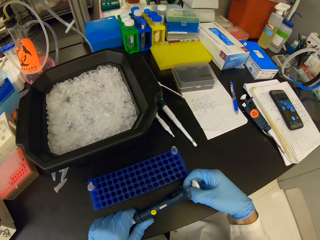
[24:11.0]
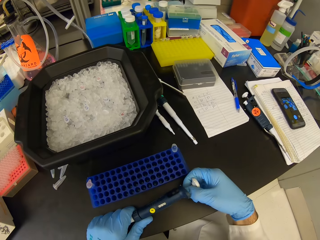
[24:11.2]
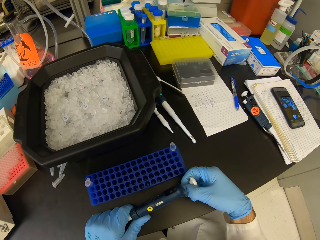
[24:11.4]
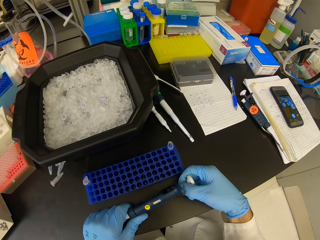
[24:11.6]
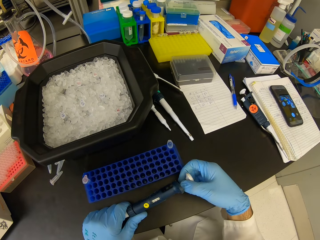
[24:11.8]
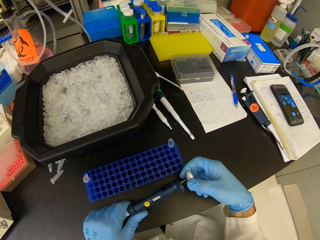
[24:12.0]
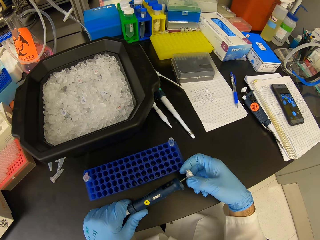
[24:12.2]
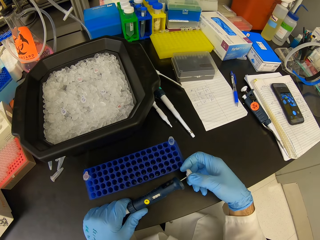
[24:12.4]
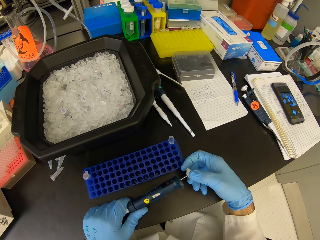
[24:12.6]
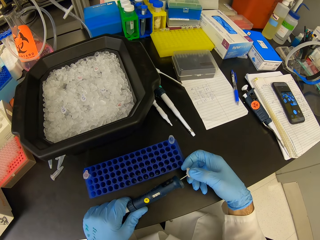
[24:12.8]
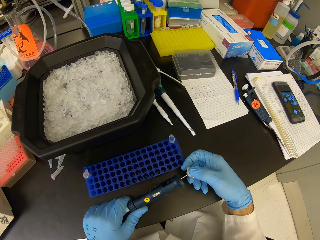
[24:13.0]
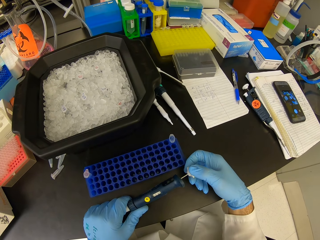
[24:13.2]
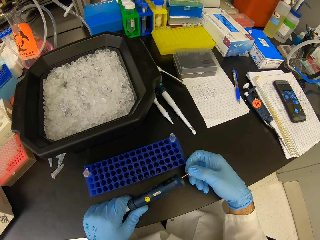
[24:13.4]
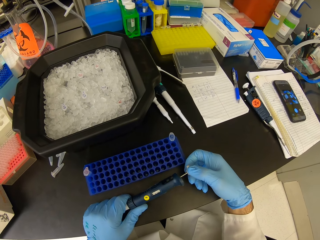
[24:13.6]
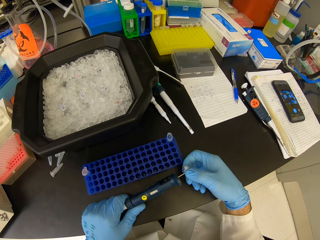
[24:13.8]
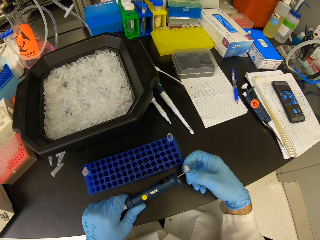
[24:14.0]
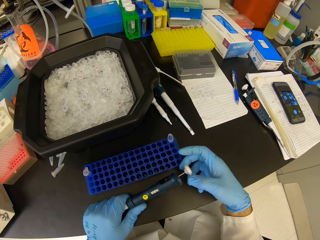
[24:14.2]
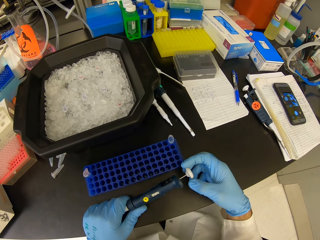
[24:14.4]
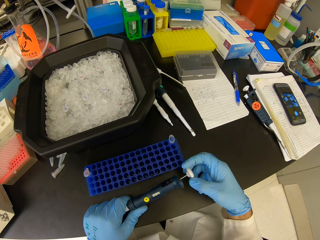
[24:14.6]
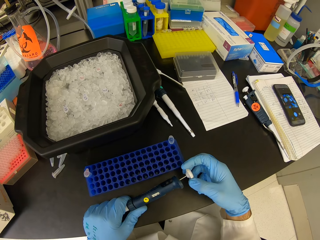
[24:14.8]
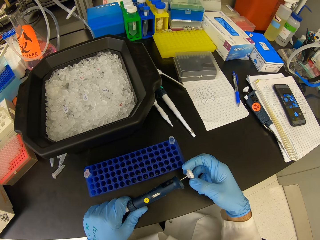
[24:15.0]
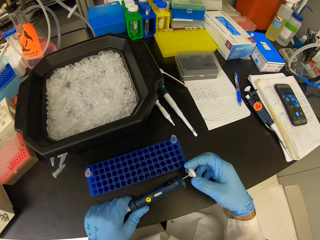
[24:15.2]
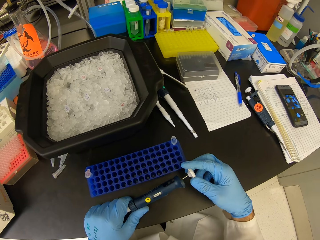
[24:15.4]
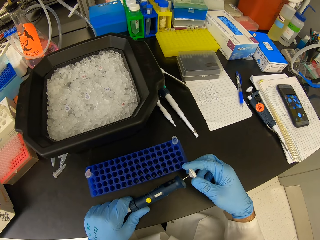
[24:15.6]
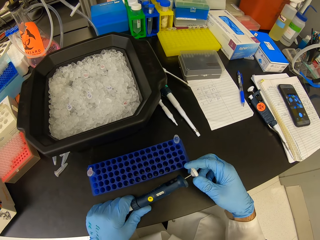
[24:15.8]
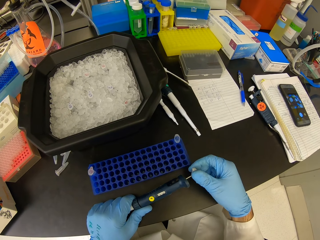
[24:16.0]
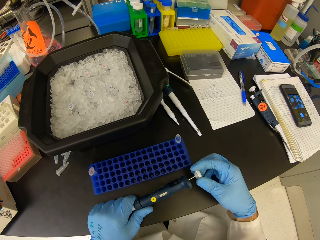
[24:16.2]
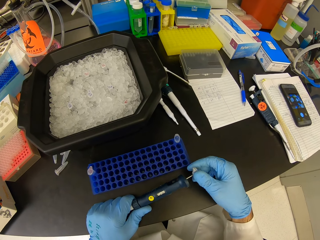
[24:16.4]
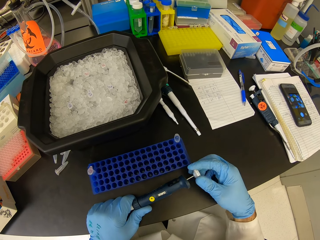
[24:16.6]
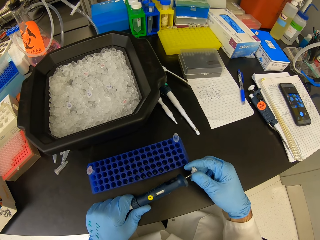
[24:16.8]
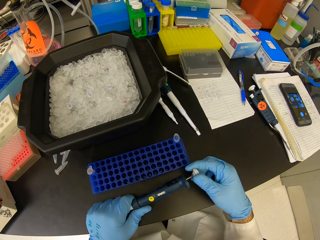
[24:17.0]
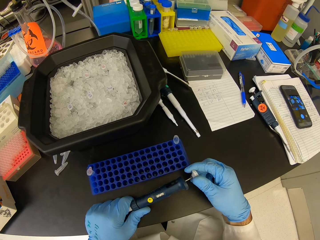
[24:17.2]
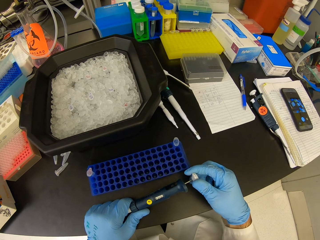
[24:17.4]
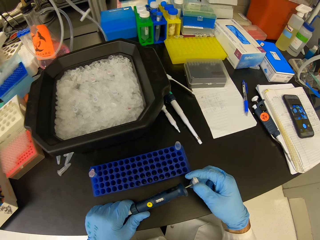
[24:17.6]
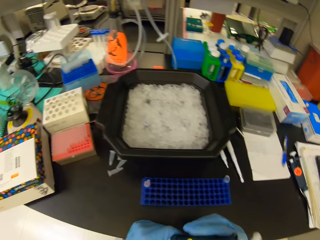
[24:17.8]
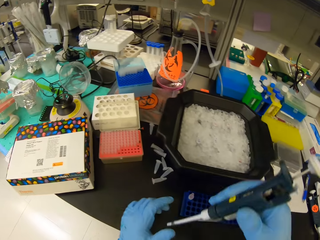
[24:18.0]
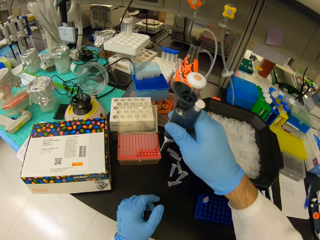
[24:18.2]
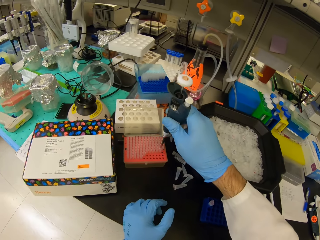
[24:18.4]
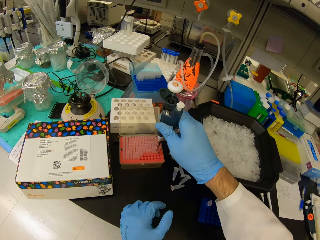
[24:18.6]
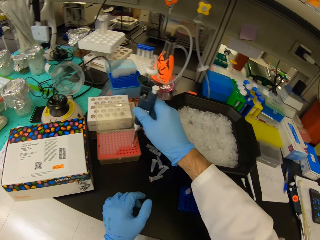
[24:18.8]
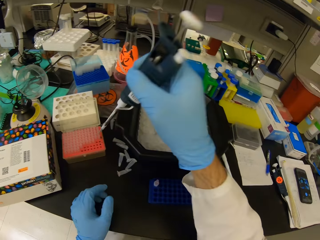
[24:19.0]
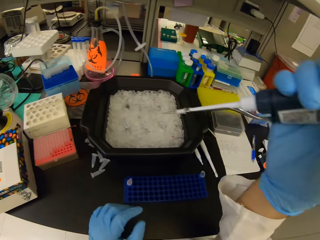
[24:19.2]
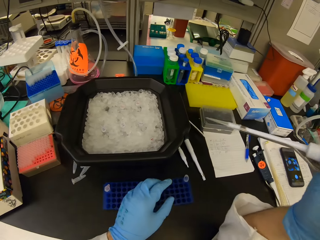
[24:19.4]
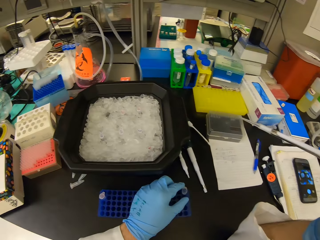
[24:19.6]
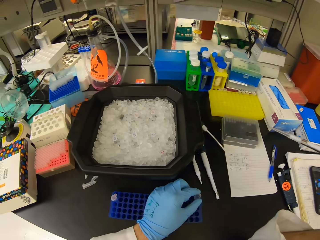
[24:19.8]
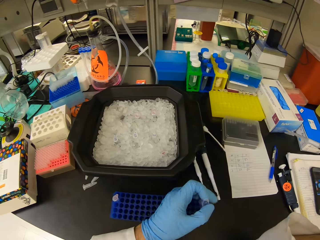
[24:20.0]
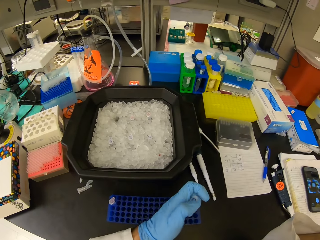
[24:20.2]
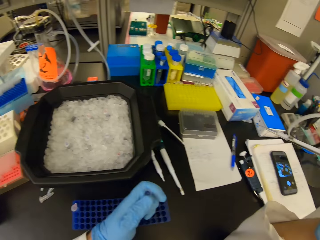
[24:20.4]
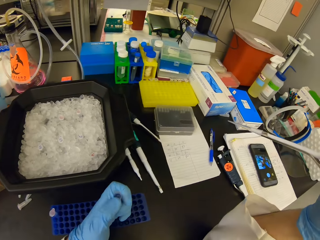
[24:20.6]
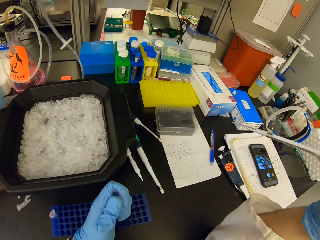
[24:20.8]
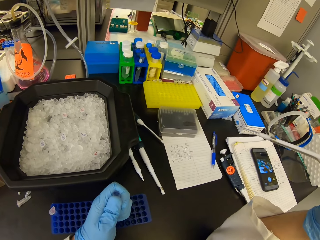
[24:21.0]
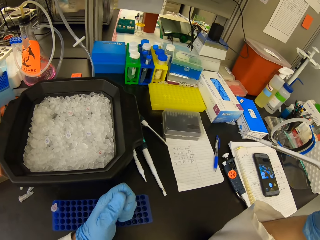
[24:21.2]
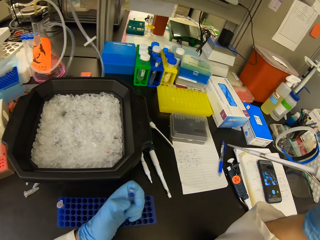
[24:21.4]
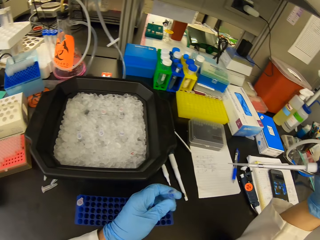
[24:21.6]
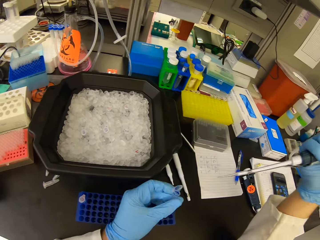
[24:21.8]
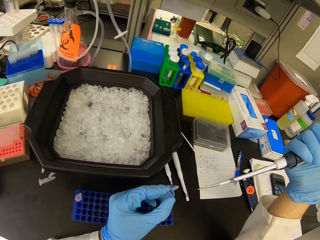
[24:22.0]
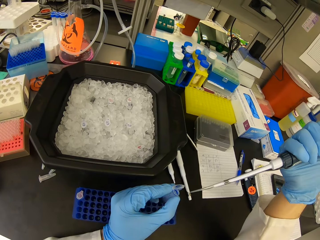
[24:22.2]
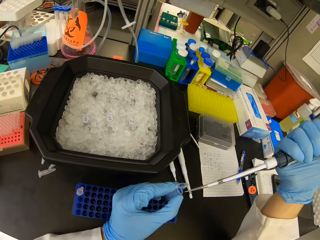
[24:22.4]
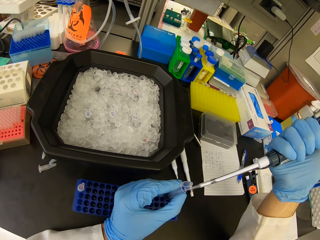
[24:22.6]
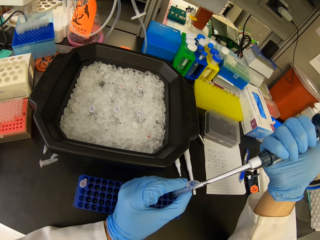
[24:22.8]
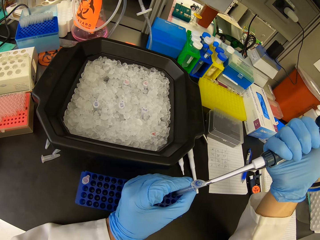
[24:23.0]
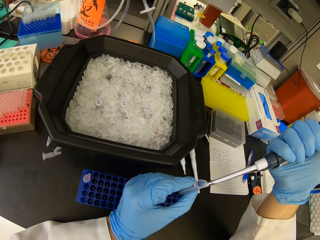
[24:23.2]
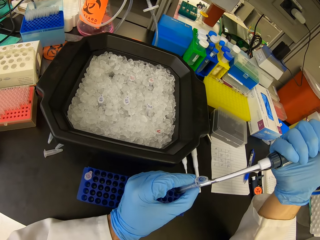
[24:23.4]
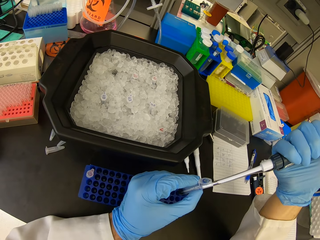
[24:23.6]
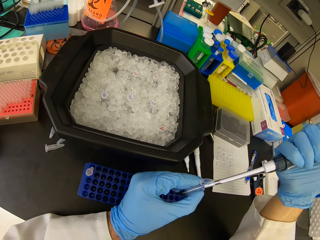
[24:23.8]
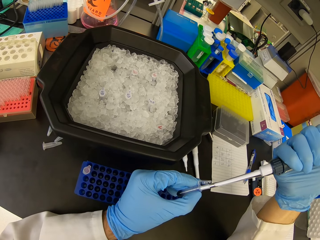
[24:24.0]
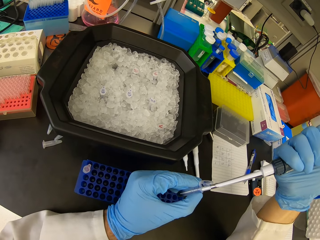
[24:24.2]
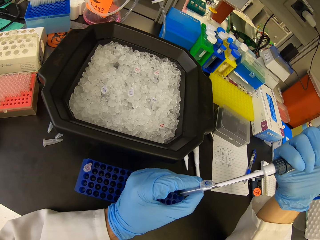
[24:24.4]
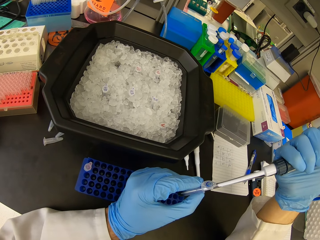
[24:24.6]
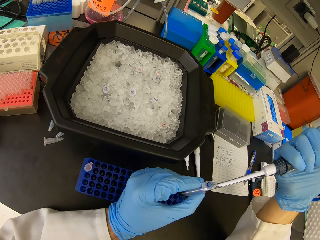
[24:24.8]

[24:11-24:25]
The camera wearer opens the syringe. They untighten the syringe. They suckle chemical with the syringe from a test tube on an orange test tube rack. They insert the syringe in the well plate. They pick a test tube or eppendorf tube from a blue test tube rack. They open the lid of the test tube. They pour liquid in the syringe into the eppendorf tube.

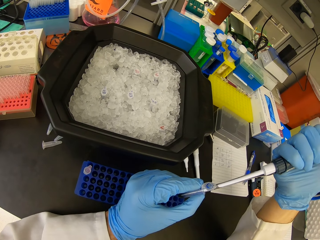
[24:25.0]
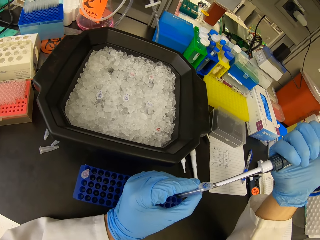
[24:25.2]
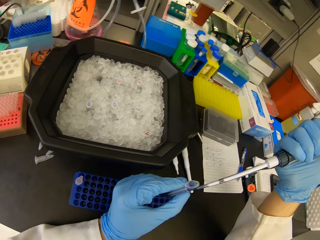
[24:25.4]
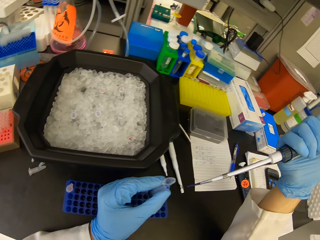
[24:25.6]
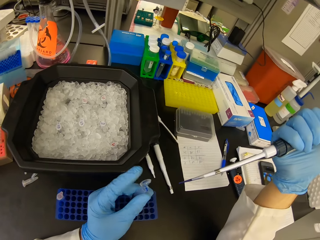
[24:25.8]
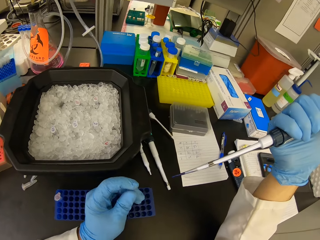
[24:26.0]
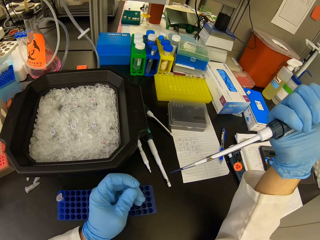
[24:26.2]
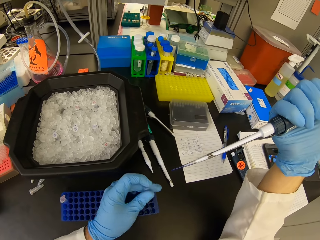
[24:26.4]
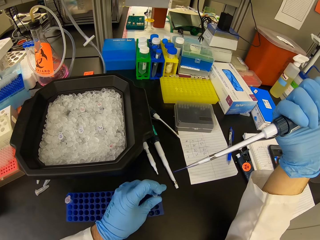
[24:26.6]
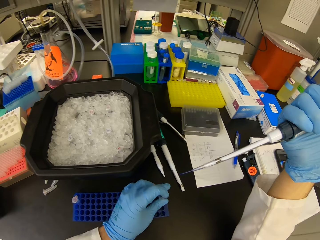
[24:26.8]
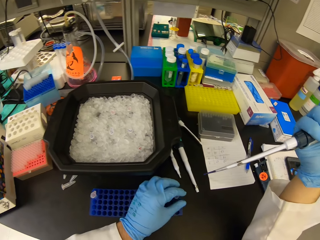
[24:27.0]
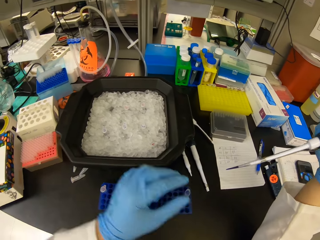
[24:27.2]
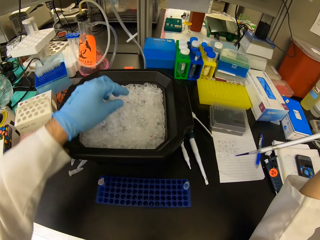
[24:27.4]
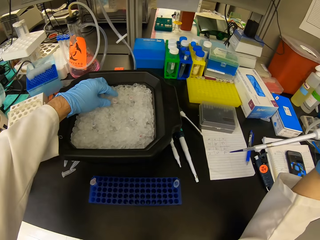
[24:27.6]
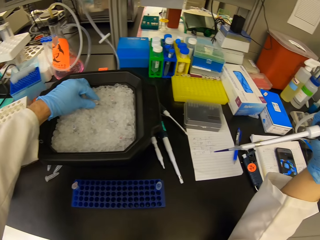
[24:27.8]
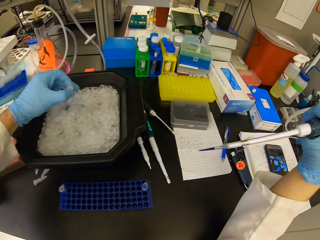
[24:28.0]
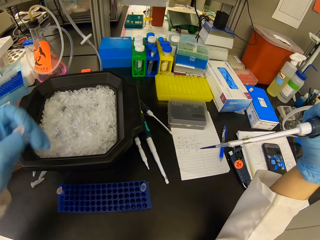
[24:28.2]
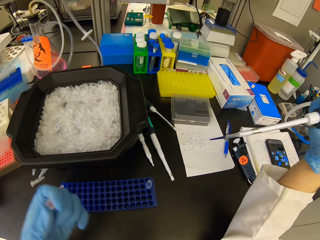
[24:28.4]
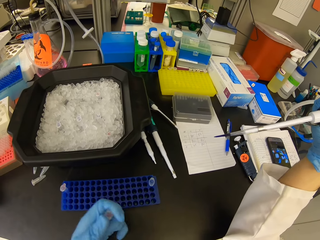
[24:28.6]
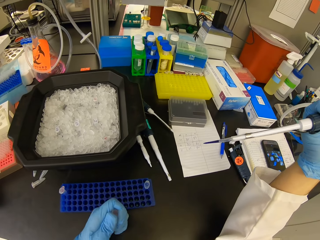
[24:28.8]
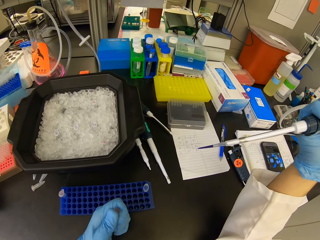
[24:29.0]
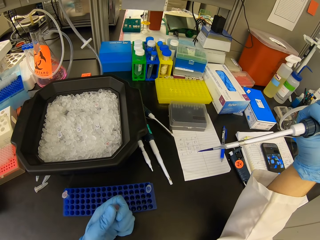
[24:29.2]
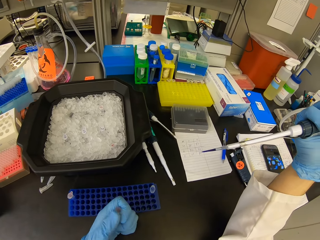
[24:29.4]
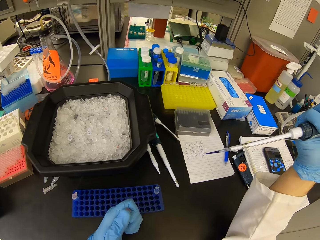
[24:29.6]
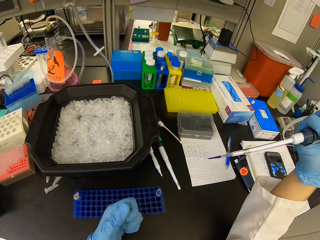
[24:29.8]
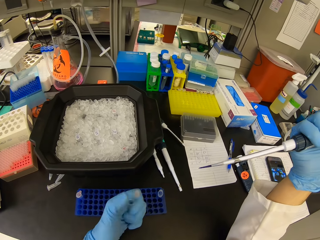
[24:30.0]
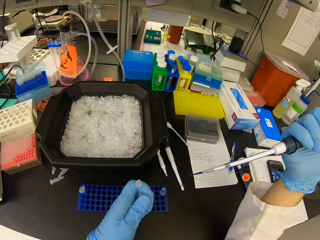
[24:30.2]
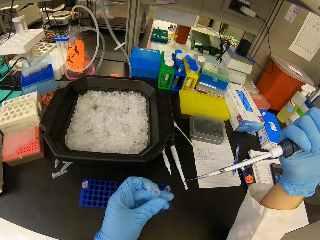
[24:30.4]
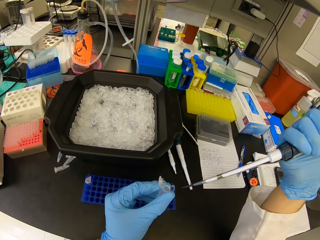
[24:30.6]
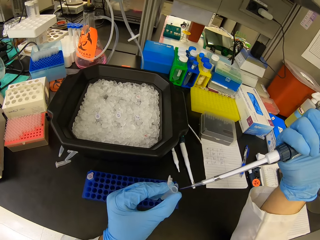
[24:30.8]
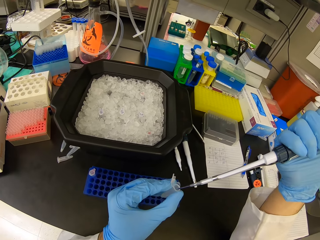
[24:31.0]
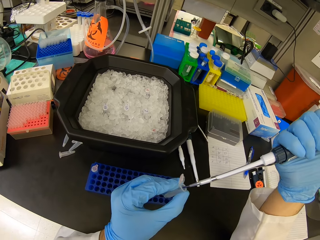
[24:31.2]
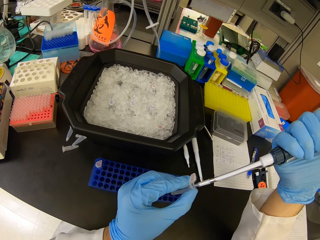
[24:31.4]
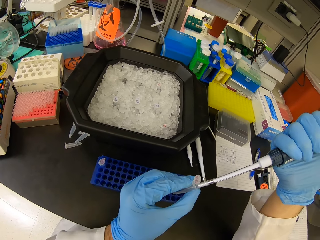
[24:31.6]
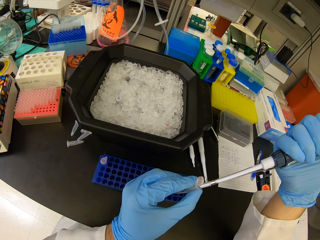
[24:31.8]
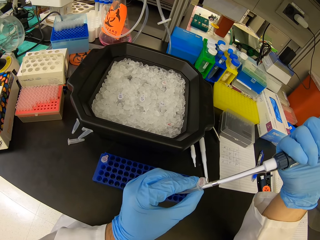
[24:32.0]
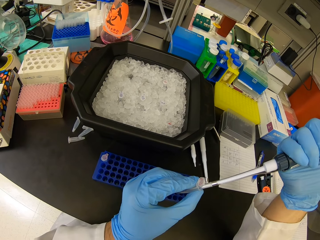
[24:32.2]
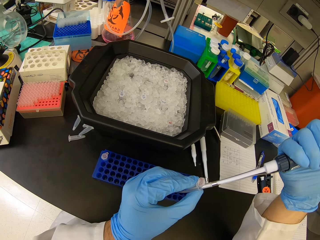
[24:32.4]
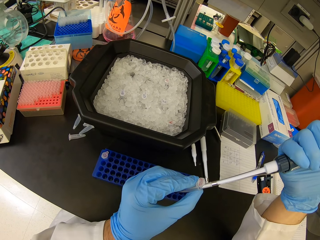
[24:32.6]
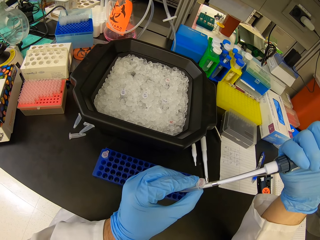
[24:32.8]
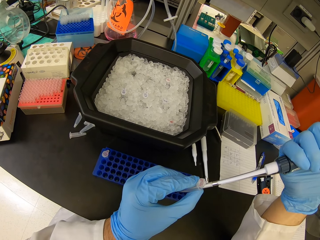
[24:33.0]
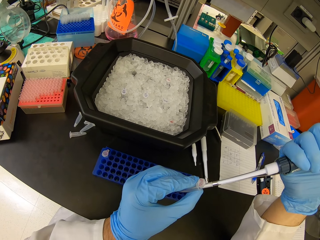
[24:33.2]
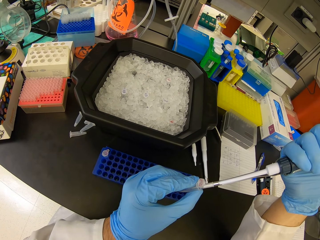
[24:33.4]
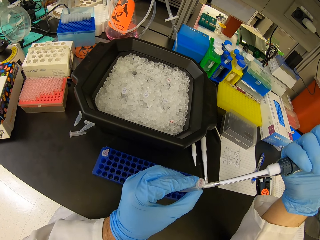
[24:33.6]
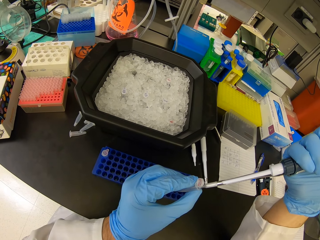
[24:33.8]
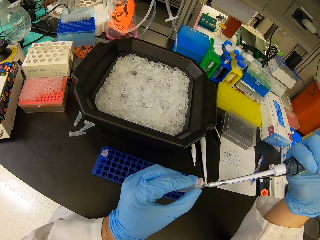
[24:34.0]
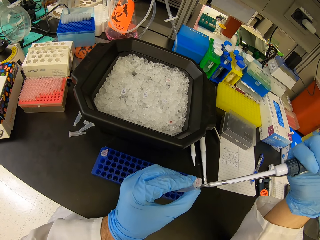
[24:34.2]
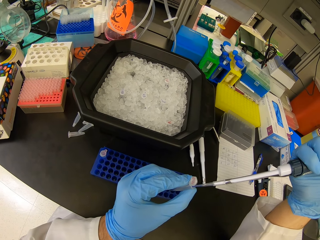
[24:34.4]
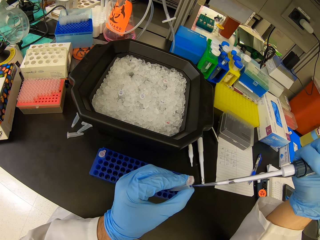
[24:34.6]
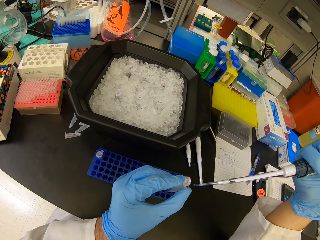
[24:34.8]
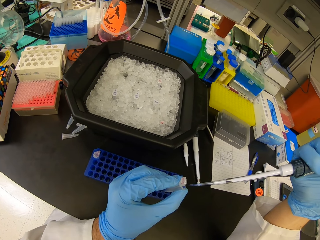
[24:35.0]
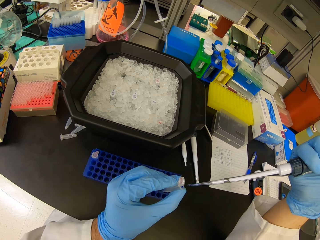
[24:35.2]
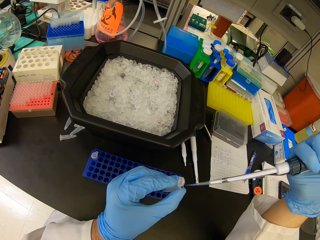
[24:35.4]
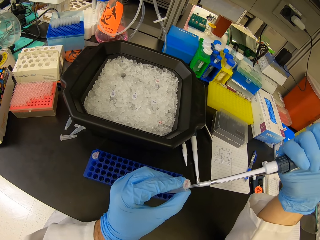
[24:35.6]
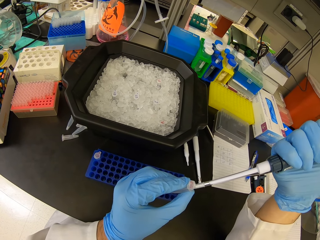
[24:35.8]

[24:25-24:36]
The camera wearer suckles chemical with a syringe from the test tube or eppendorf tube. They close the lid of the test tube. They put the test tube in a blue test tube rack. They pick a test tube in a black plastic trough. They open the lid of the test tube. They pour liquid in the syringe into the eppendorf tube.
